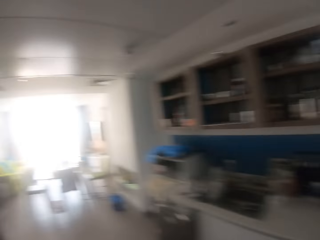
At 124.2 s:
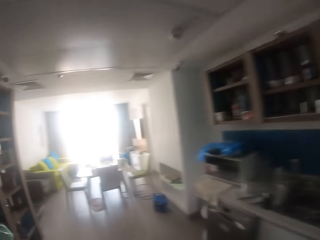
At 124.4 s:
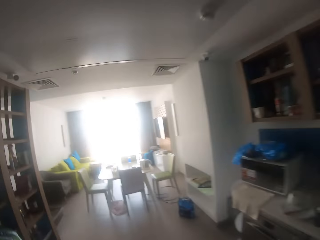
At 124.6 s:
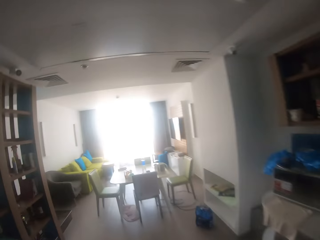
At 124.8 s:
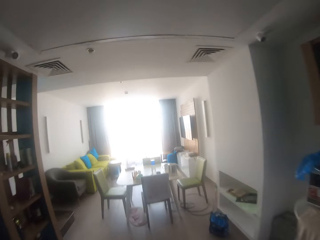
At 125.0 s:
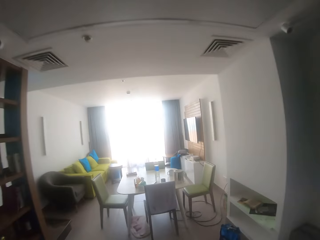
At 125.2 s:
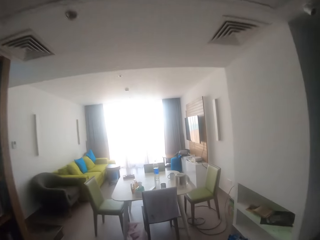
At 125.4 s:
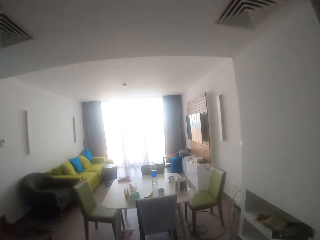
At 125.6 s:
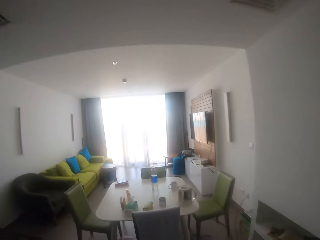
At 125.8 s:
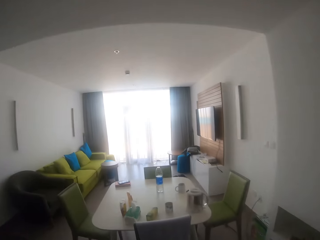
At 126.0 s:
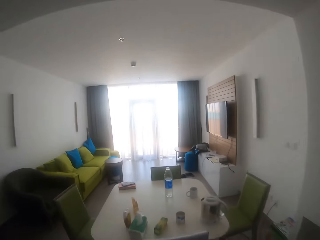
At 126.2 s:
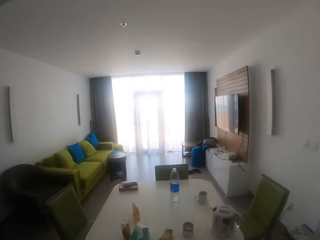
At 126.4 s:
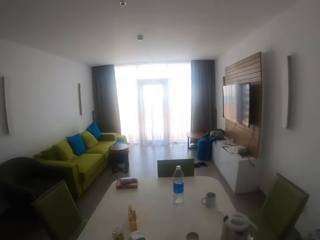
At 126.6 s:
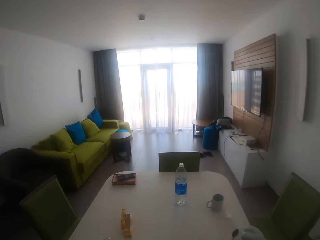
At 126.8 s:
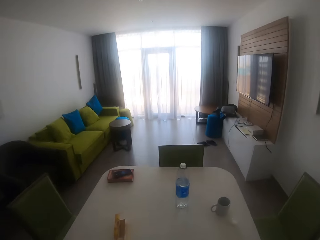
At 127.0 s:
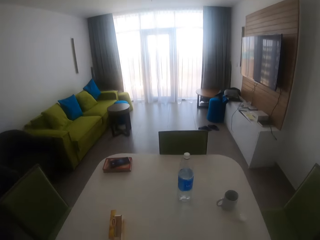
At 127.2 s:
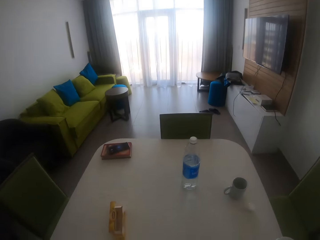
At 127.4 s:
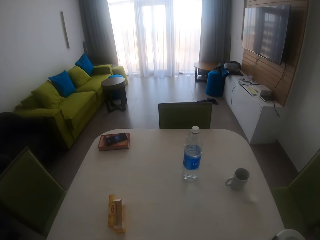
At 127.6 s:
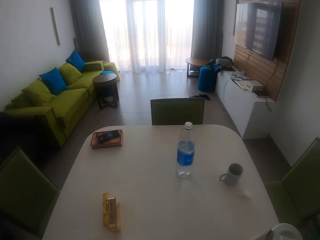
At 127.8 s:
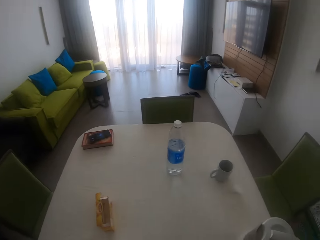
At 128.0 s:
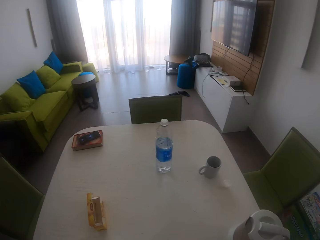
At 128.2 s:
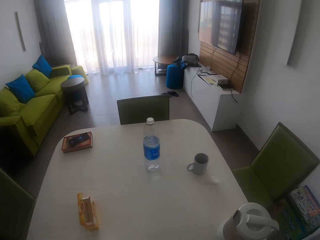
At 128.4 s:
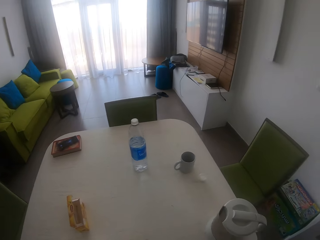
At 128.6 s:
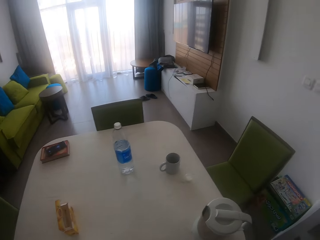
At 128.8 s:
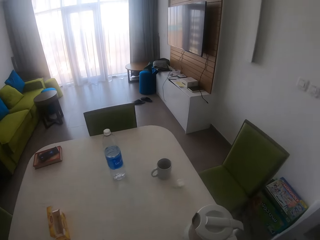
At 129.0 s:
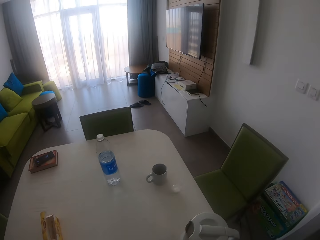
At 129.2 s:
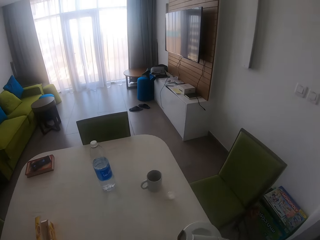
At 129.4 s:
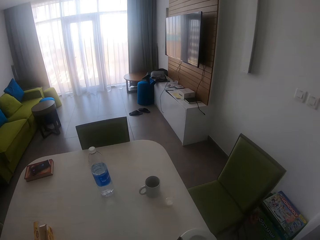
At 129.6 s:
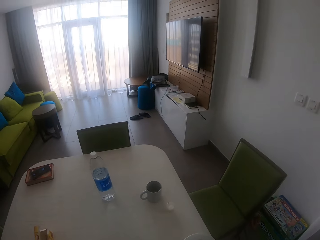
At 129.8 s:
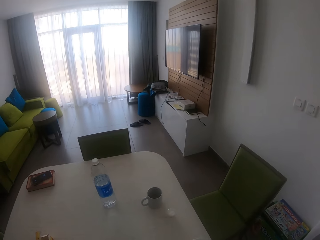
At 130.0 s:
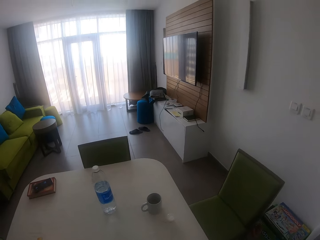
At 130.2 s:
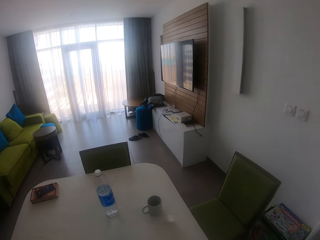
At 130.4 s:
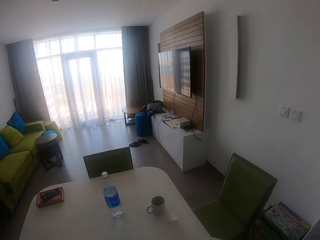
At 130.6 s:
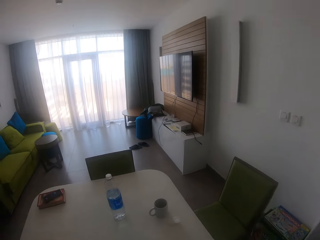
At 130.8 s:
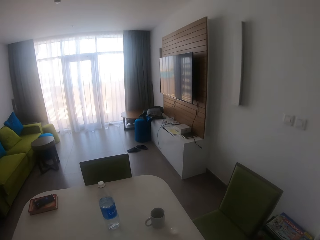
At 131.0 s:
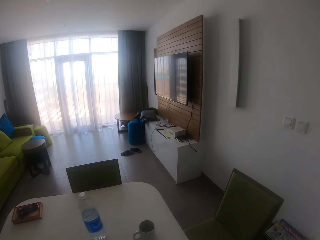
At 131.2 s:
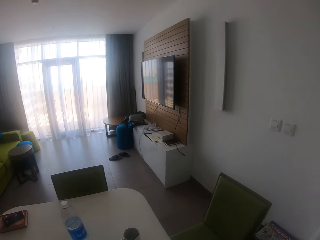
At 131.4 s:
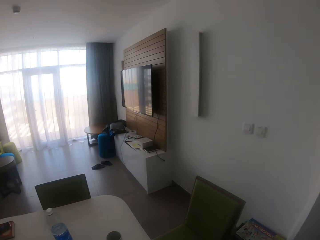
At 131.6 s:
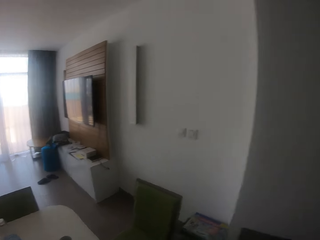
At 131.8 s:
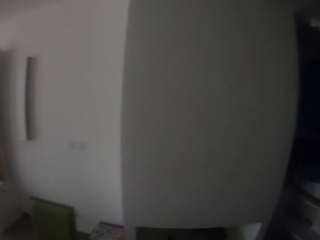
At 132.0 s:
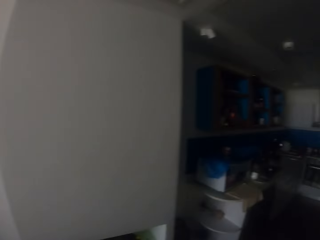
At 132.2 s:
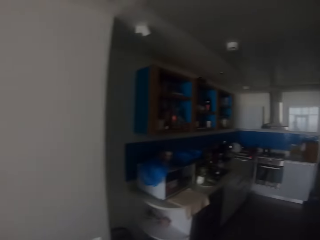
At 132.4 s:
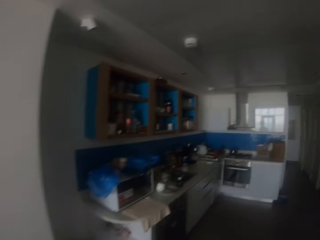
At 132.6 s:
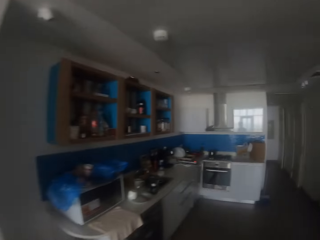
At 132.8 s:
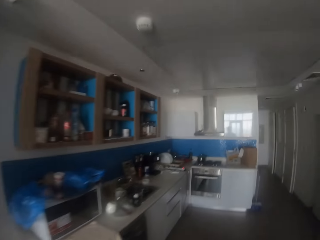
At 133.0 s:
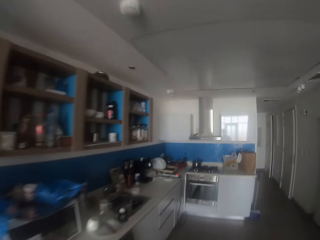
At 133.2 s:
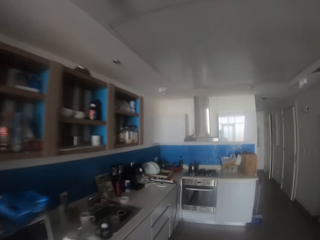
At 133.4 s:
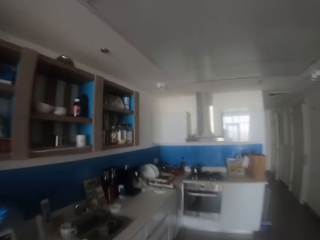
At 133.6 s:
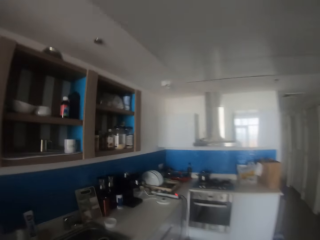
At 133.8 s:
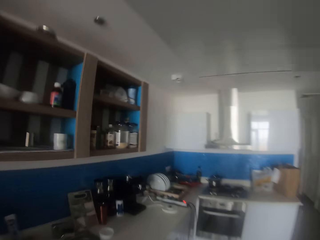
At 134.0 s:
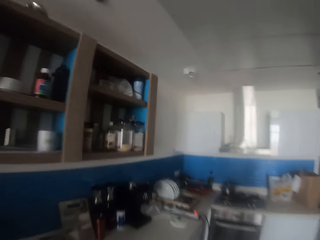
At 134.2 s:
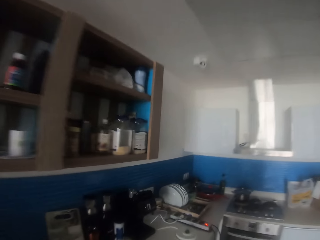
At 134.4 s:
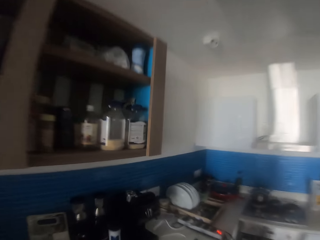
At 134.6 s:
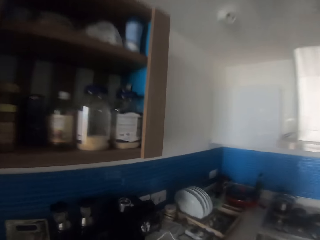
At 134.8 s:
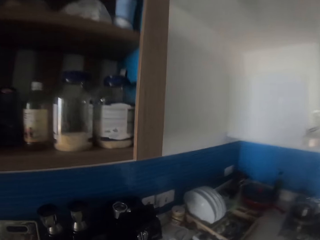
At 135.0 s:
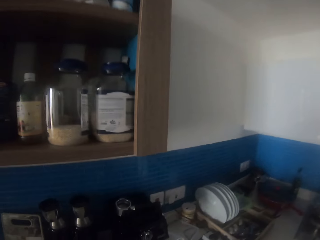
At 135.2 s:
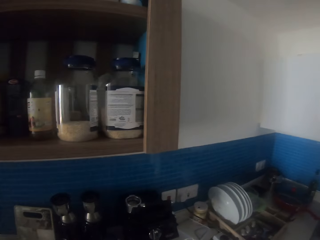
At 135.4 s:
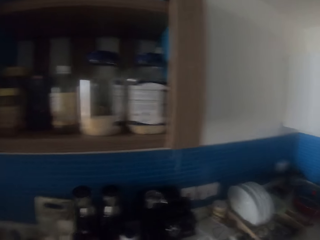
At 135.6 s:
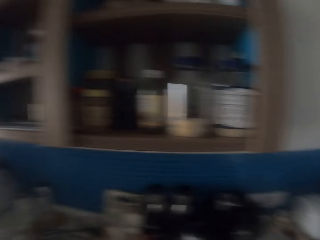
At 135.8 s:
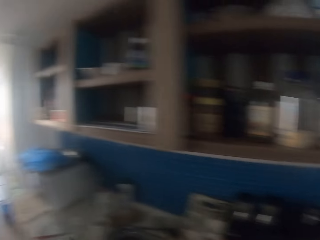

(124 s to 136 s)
The camera wearer walks around.

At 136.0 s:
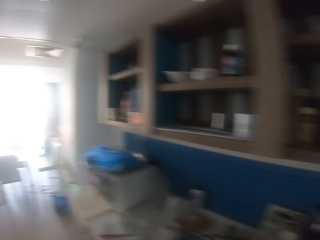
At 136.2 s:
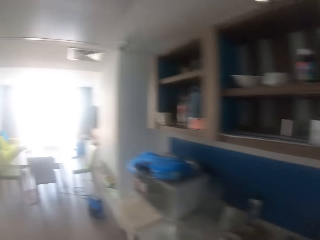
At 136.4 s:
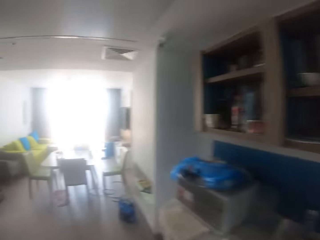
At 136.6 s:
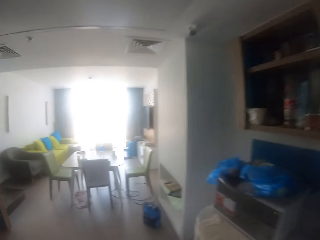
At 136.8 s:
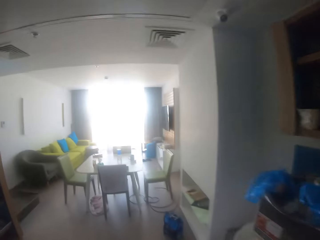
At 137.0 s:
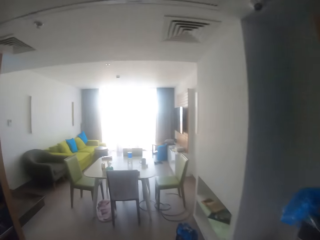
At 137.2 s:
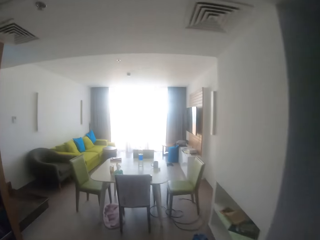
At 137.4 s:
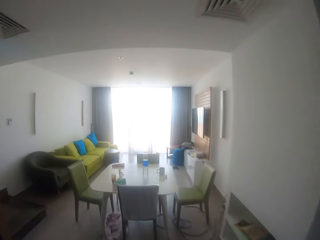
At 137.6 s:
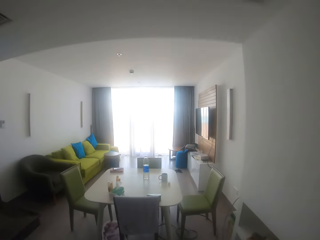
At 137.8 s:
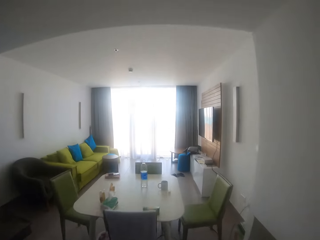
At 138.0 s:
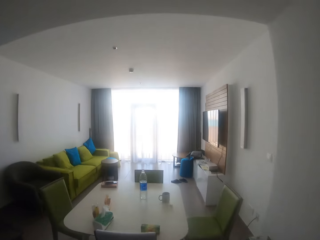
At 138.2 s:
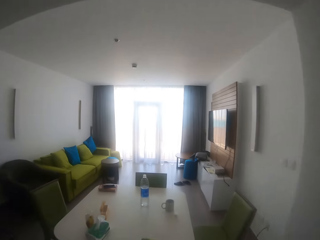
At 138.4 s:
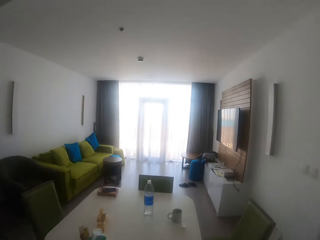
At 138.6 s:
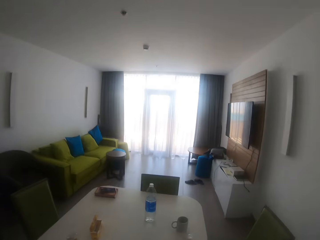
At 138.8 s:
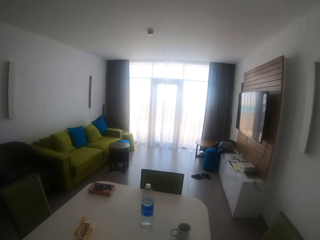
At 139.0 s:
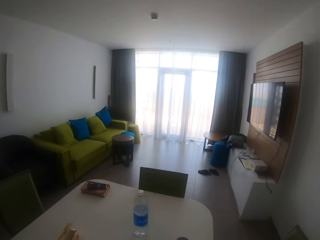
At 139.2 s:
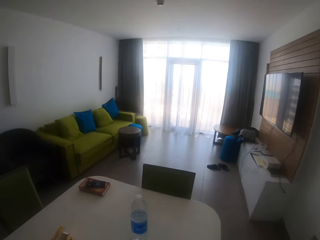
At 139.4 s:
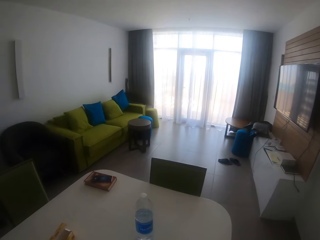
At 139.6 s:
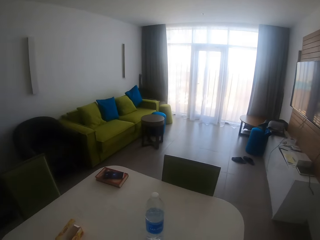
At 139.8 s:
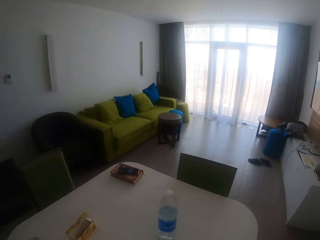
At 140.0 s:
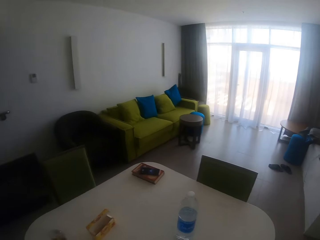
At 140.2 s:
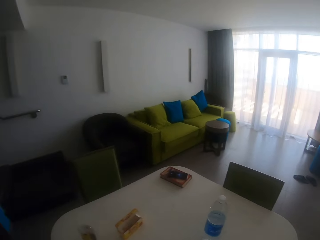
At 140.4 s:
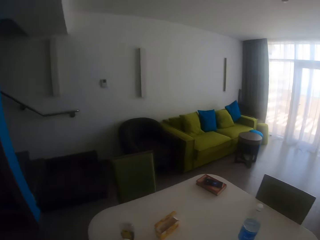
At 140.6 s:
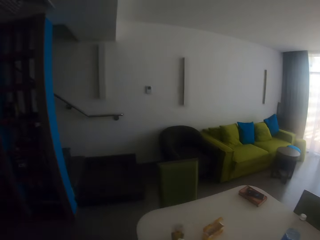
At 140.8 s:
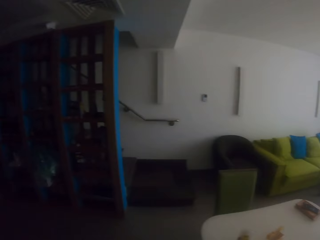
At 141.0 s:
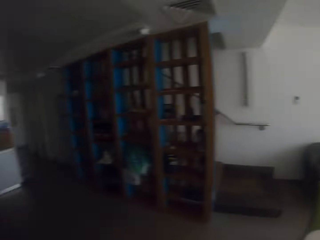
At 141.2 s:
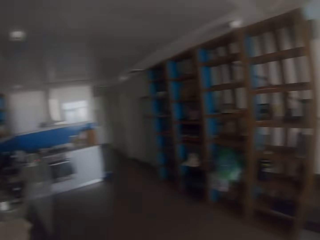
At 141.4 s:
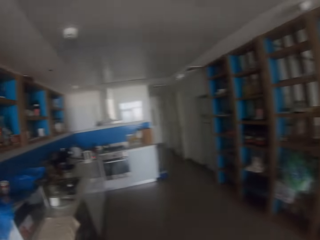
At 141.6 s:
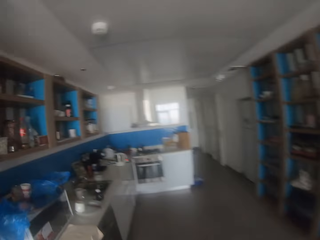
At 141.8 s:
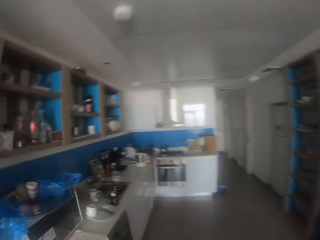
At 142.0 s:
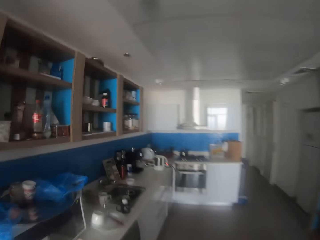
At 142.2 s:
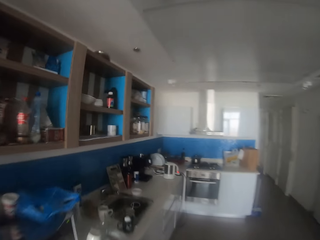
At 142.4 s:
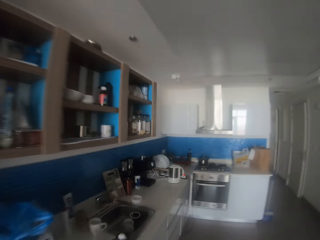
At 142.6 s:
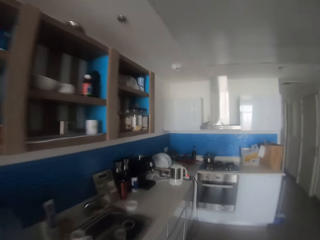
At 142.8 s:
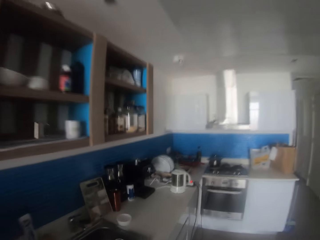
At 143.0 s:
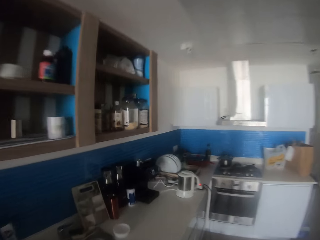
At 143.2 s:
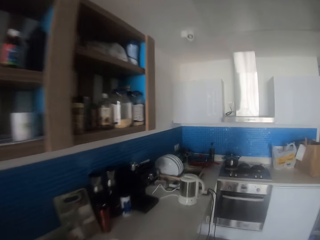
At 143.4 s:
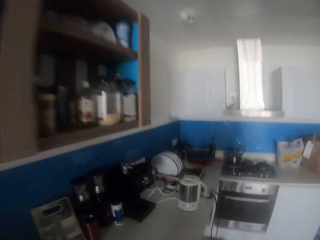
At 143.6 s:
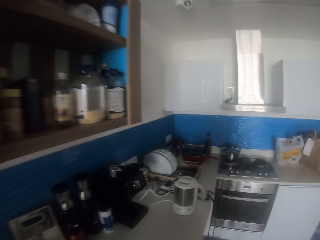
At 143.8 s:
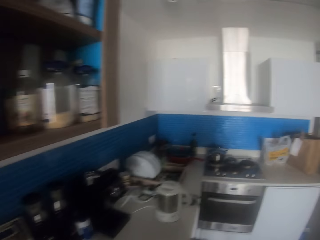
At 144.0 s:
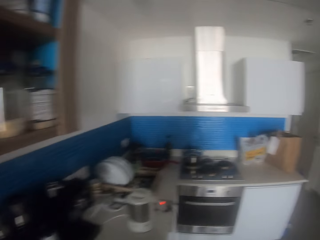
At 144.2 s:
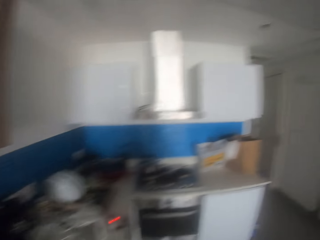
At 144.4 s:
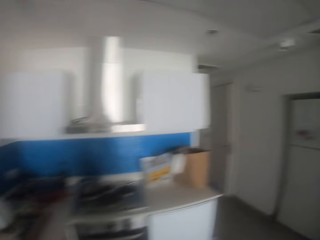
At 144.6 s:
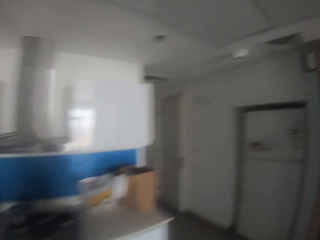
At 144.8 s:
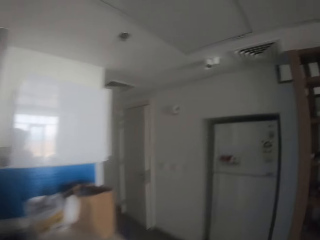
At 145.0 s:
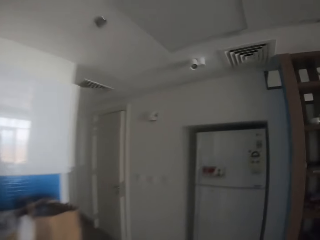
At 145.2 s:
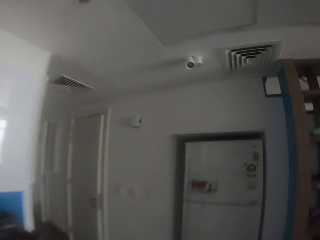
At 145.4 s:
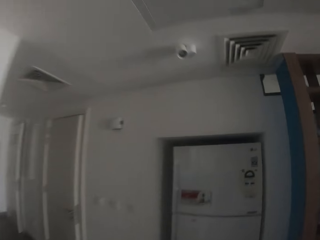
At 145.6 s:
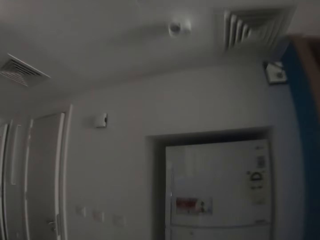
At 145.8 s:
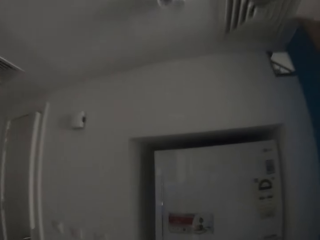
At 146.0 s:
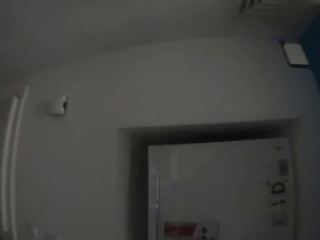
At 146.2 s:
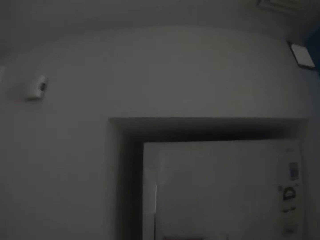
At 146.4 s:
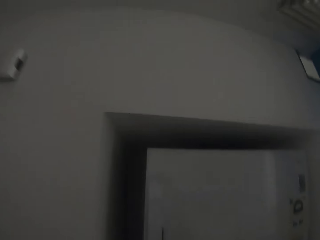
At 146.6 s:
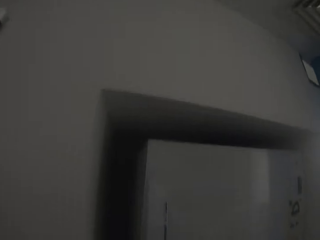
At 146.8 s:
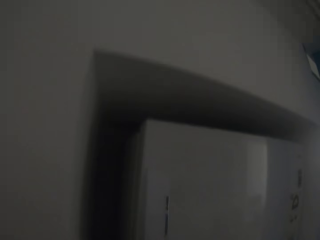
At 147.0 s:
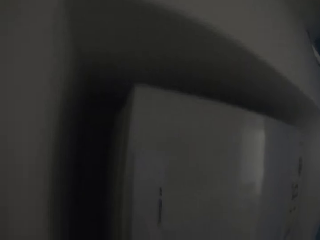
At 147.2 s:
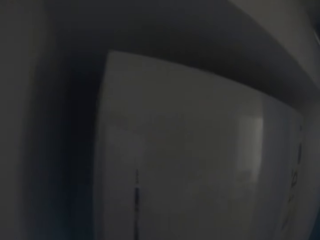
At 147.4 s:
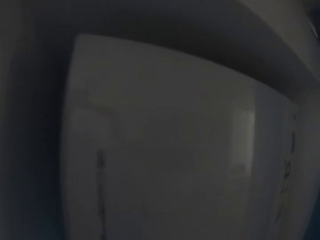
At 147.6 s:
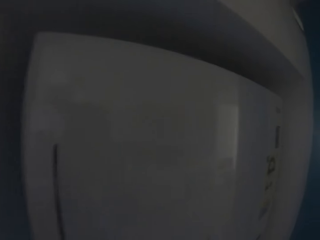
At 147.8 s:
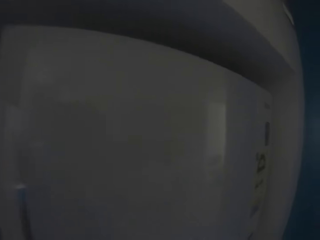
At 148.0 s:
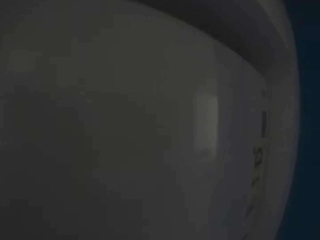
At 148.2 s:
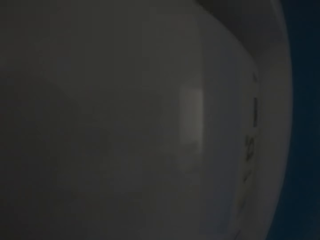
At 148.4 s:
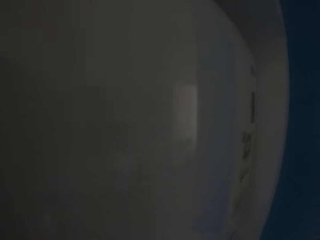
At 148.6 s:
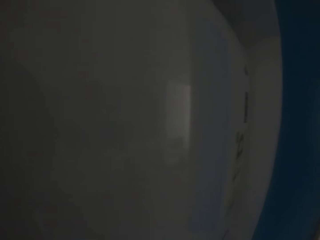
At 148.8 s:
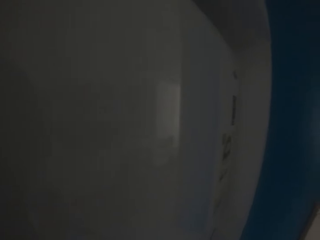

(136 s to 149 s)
The camera wearer walks around.
